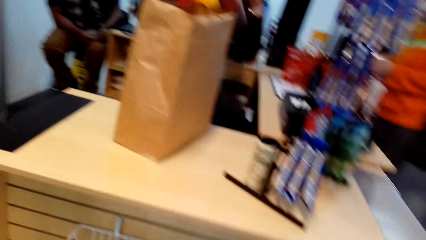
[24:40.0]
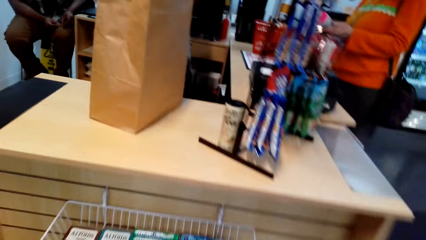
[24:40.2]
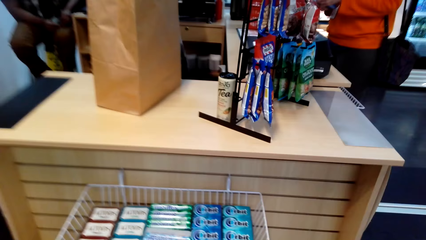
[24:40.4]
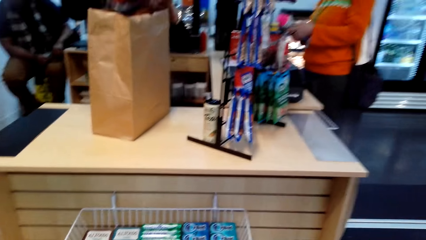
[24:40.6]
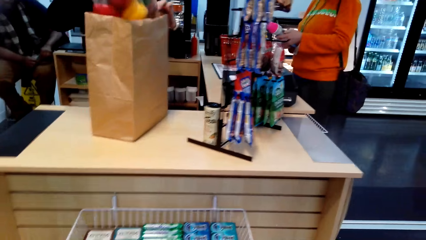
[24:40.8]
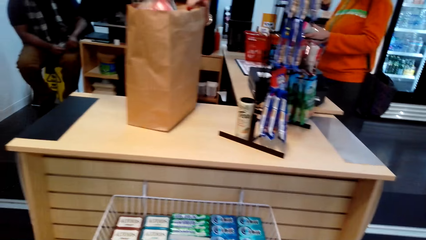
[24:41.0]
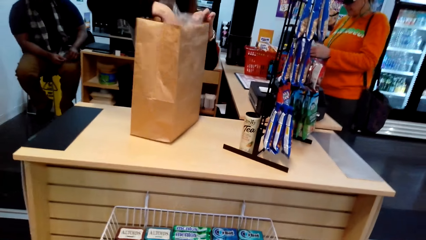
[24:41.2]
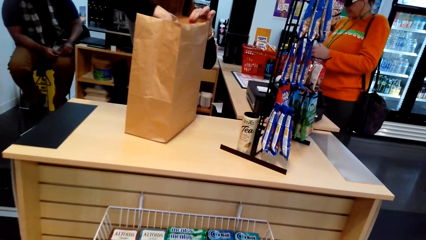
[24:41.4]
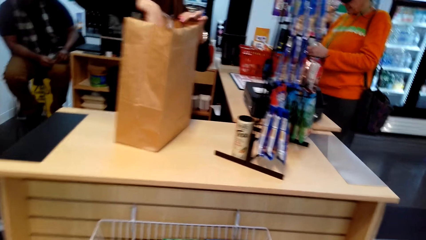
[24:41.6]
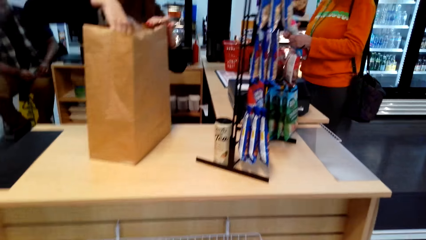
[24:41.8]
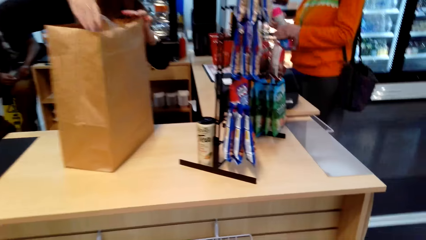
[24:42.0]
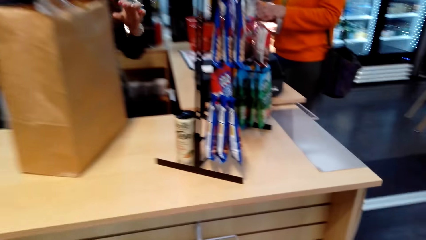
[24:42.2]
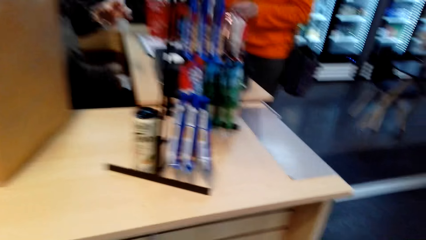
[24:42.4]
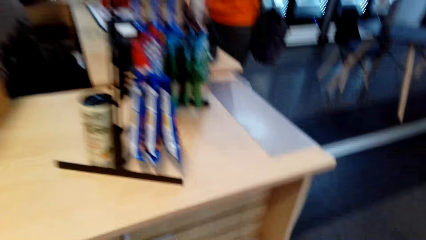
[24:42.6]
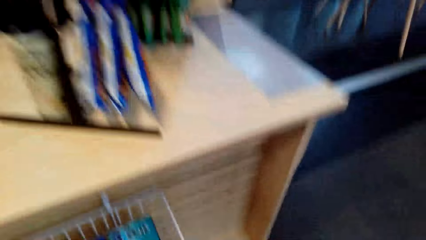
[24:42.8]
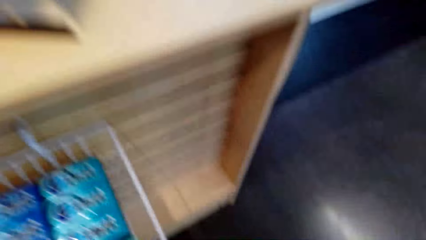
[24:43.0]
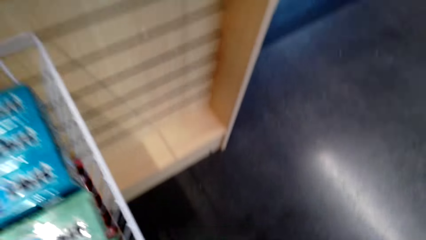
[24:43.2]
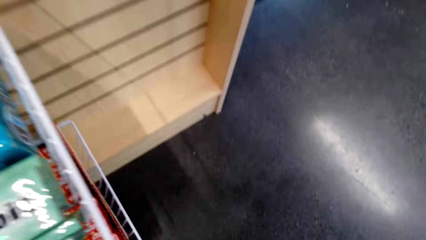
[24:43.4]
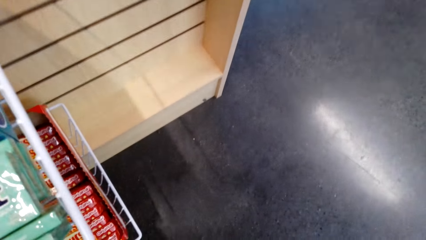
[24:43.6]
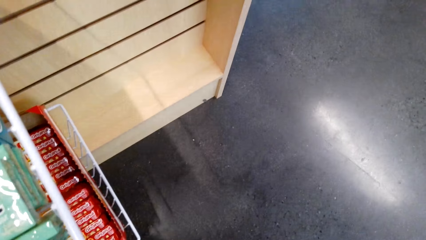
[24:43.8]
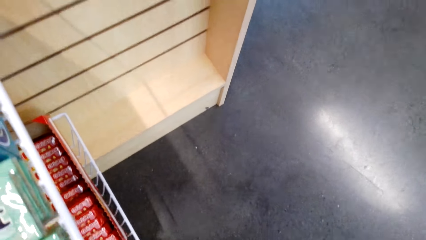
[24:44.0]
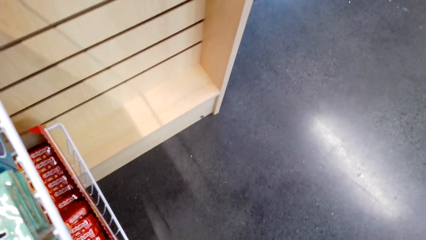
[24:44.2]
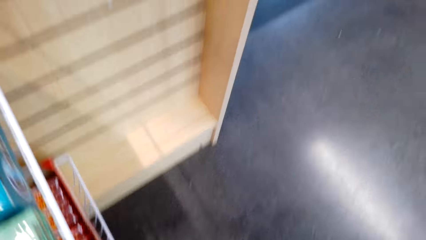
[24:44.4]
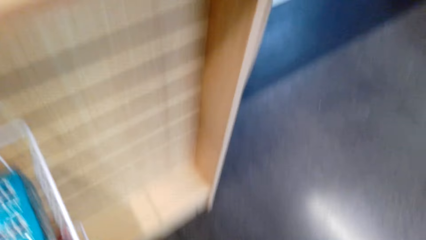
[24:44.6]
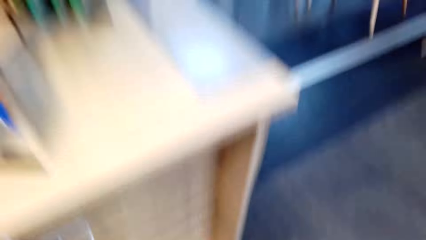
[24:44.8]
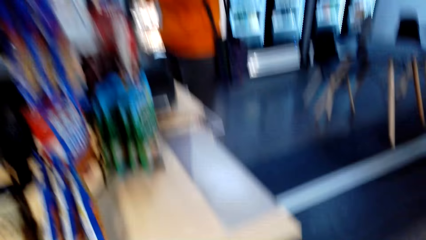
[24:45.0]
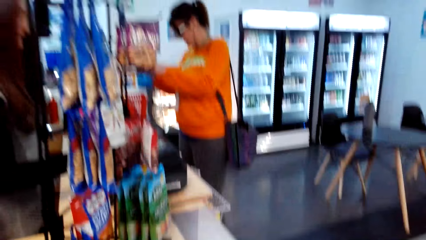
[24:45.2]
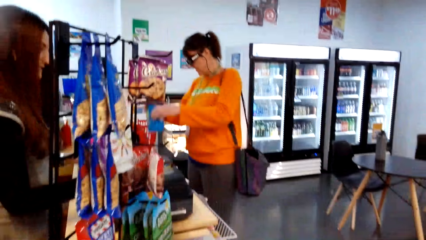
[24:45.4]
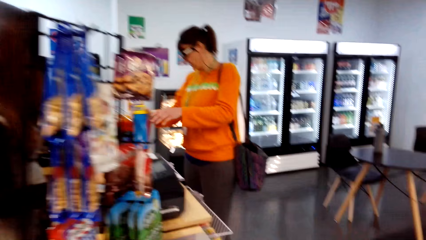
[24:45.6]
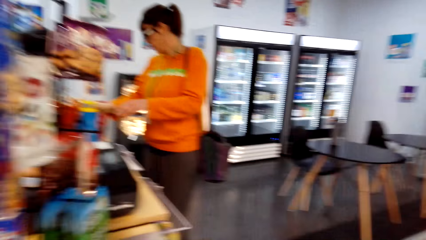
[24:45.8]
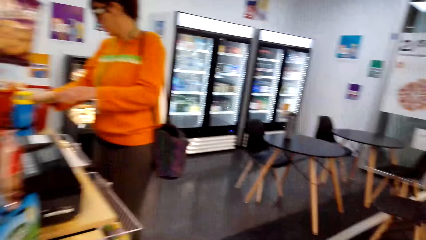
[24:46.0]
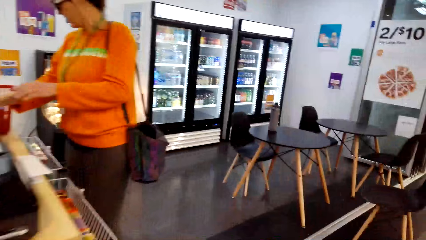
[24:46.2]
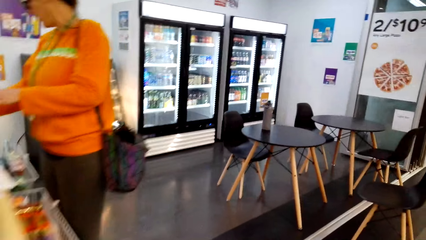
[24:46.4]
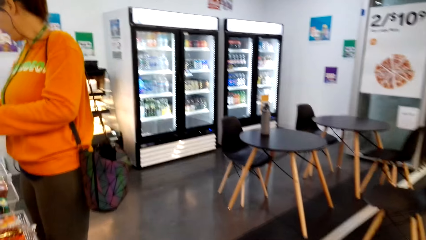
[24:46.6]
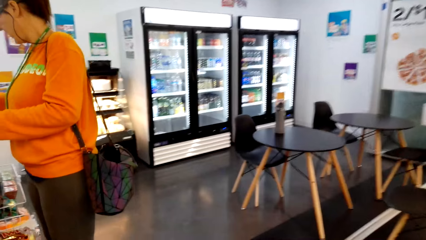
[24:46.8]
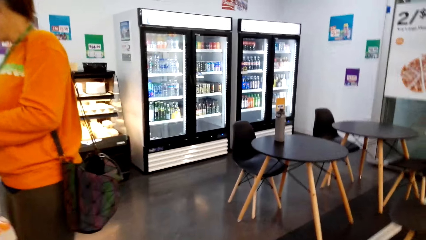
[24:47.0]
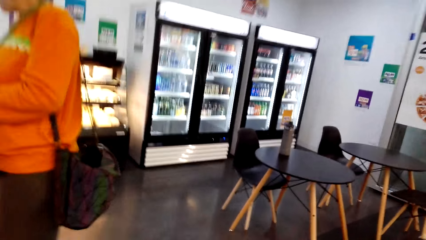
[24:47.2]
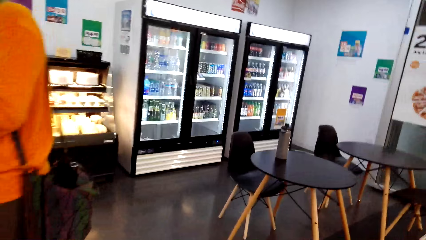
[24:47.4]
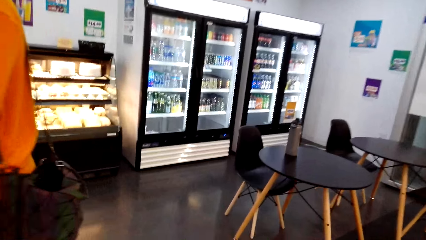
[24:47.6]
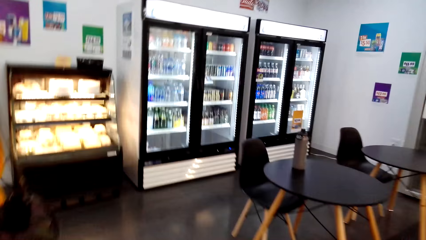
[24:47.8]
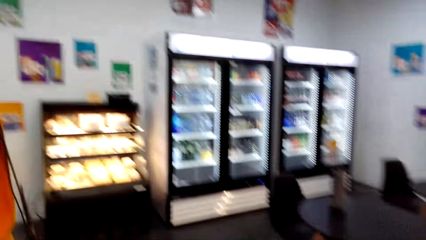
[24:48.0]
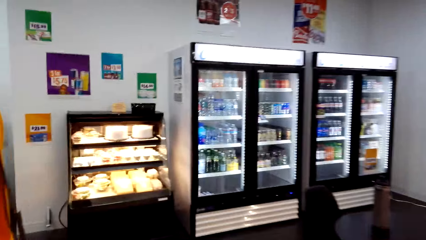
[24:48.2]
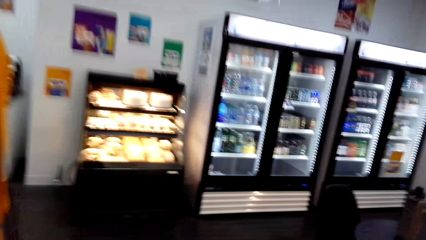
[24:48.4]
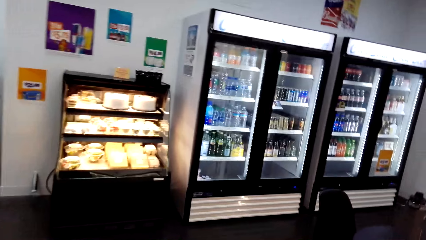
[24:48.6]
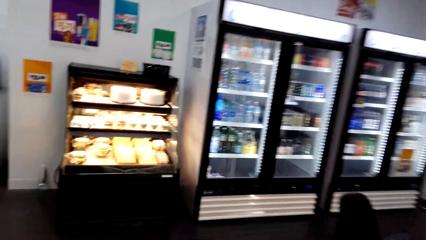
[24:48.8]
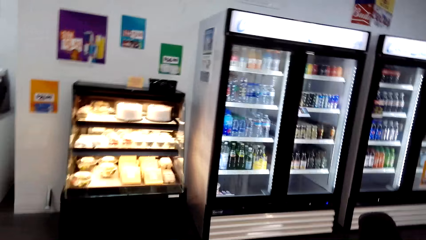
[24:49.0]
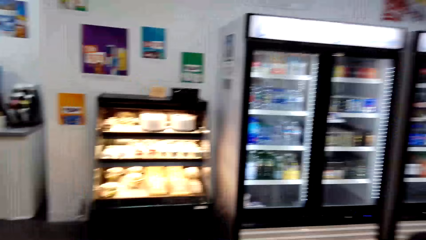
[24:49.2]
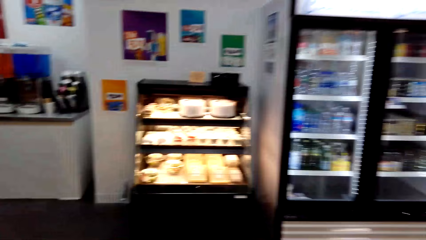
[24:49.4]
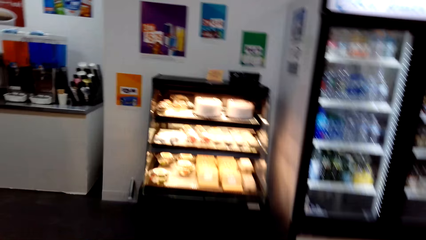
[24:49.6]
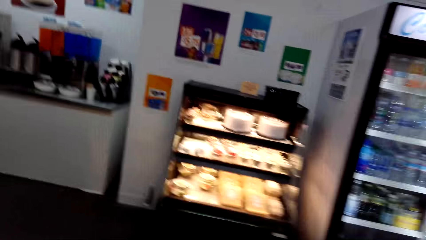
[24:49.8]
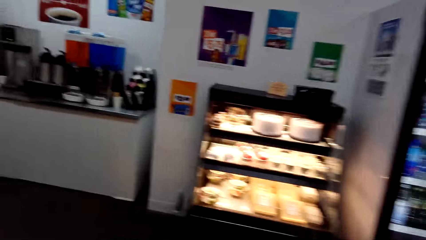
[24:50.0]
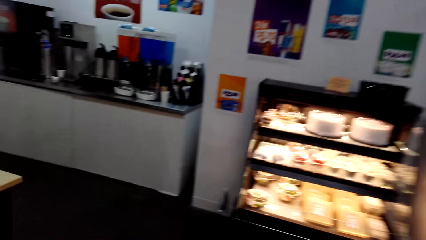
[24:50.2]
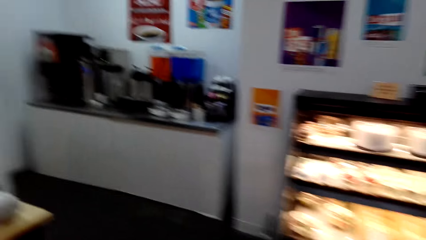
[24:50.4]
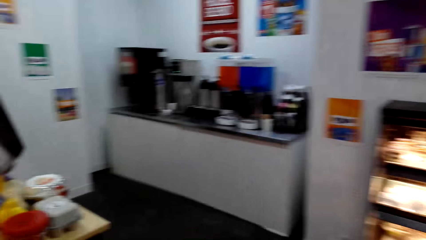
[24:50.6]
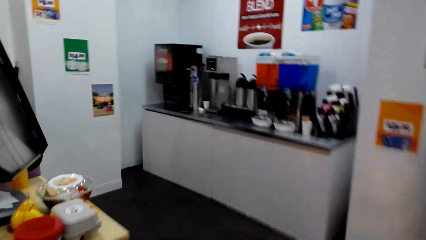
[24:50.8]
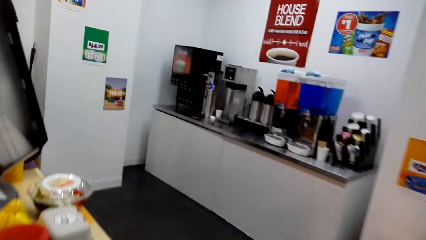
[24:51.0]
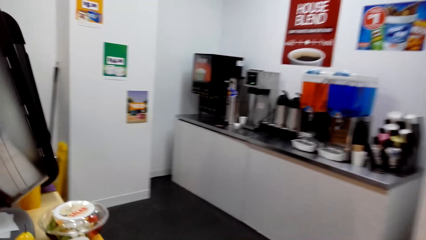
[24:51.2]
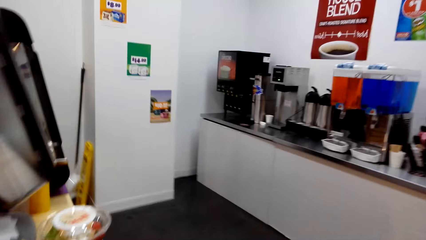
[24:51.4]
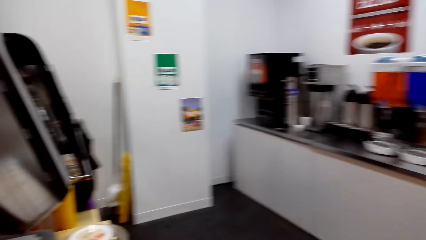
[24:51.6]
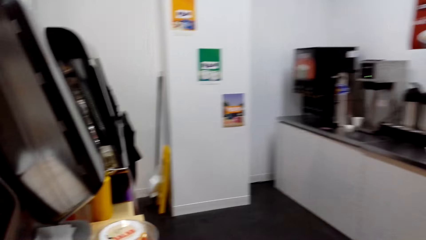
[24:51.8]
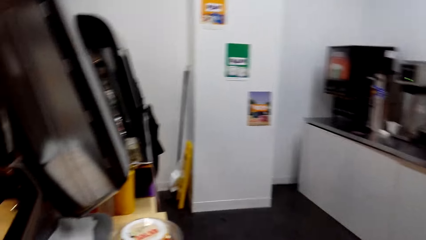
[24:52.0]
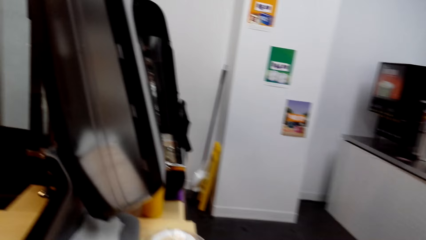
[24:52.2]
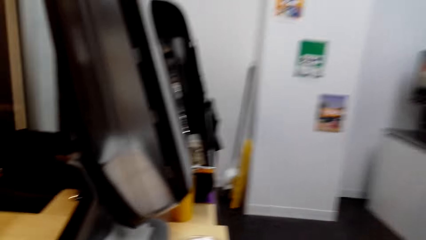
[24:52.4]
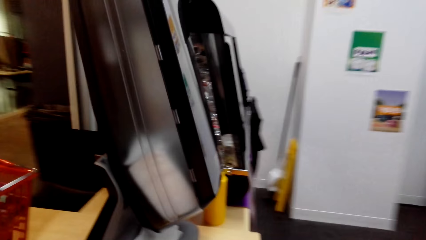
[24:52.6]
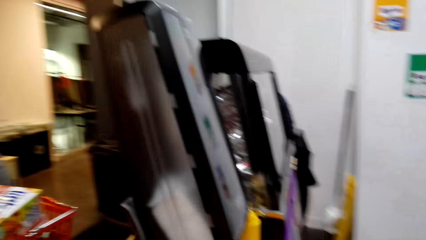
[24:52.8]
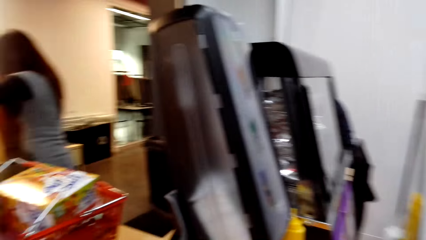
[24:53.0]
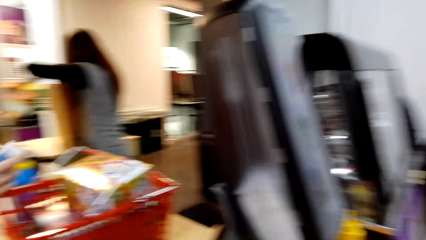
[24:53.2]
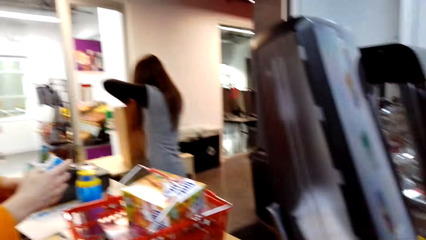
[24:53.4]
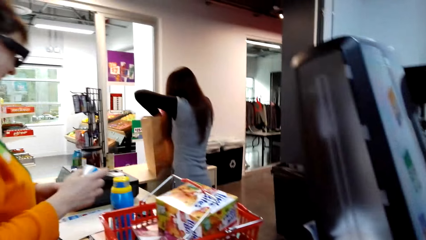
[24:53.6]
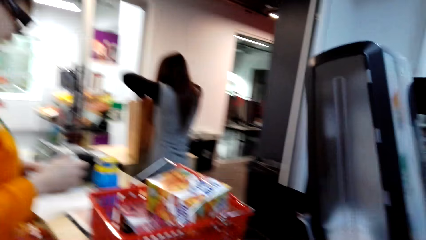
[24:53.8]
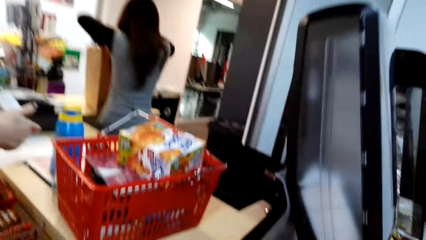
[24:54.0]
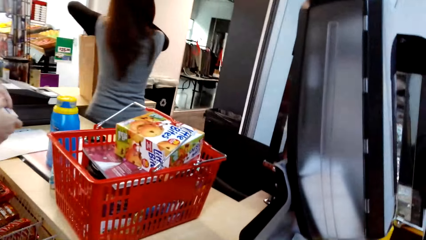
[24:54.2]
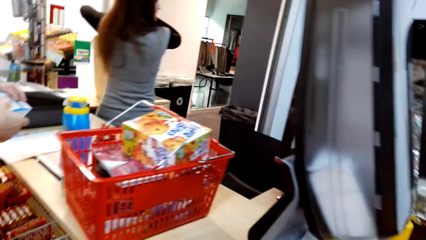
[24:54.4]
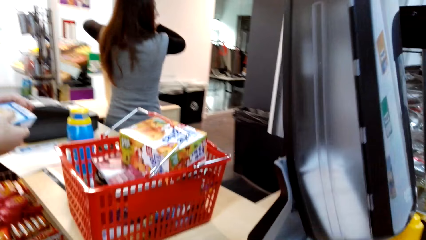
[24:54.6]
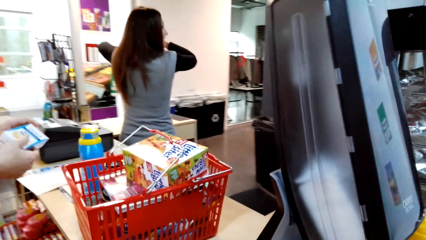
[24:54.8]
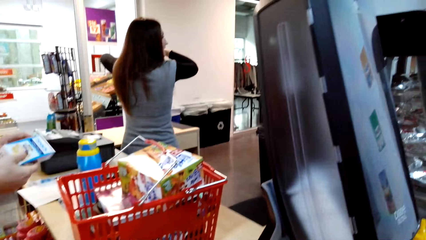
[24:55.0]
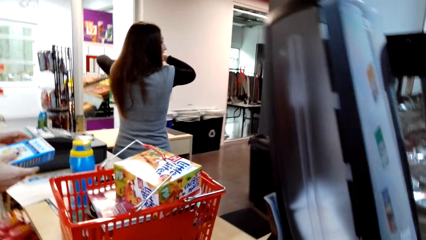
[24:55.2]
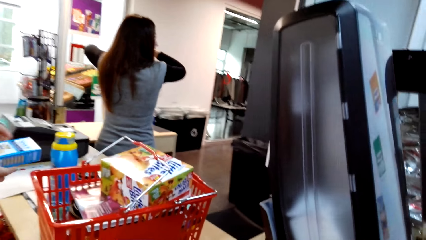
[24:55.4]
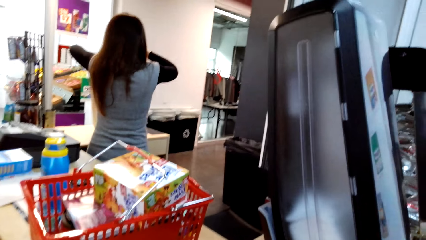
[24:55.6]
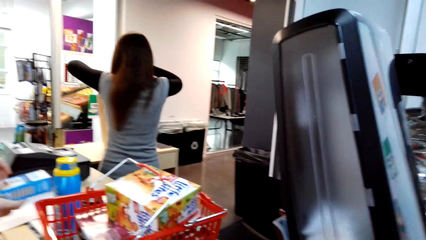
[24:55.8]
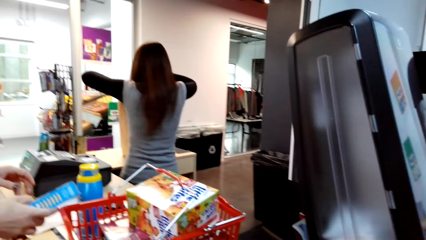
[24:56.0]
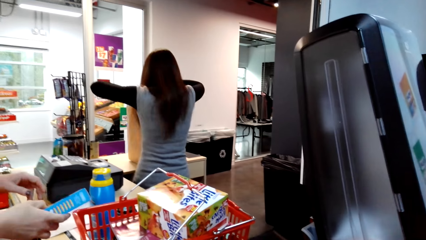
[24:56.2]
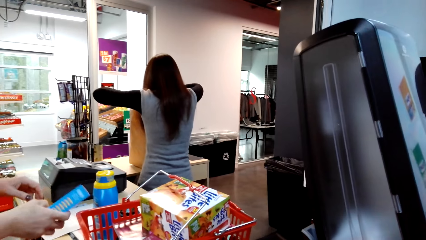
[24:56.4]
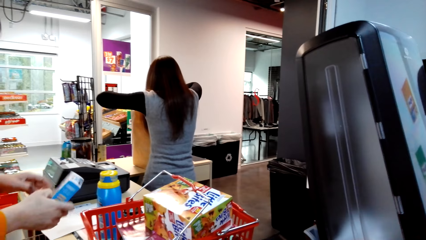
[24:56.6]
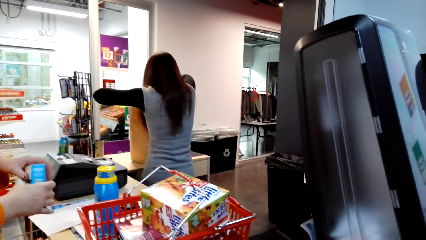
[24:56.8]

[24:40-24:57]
The camera wearer stands on the floor. A woman puts something in the paper bag. The camera wearer stands on the floor. Another woman stands on the floor. The camera wearer walks on the floor. They stand on the floor. The other woman holds something with her hands. The first woman stands on the floor.
